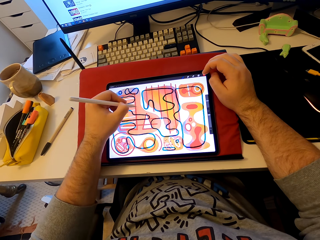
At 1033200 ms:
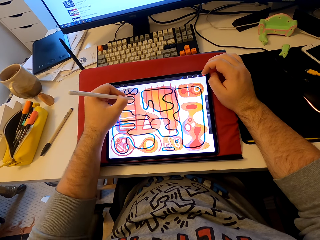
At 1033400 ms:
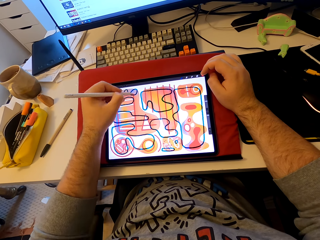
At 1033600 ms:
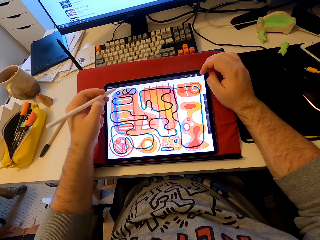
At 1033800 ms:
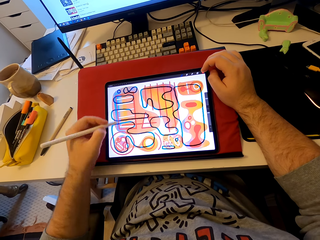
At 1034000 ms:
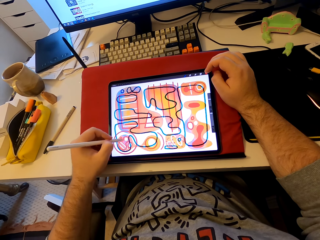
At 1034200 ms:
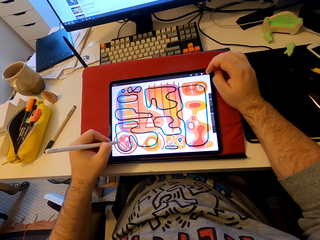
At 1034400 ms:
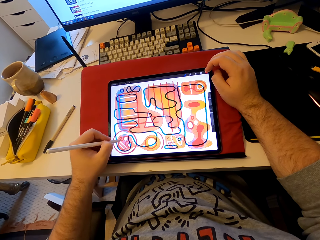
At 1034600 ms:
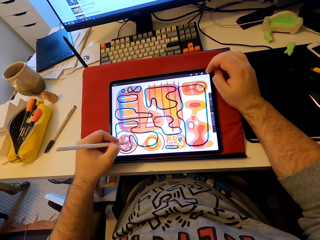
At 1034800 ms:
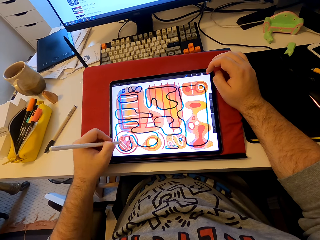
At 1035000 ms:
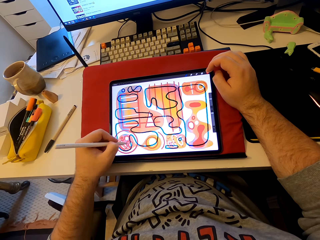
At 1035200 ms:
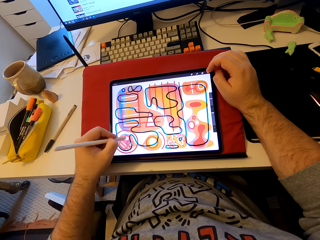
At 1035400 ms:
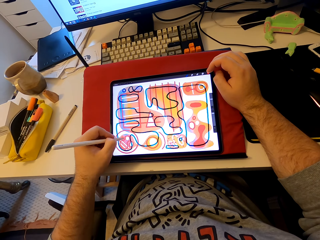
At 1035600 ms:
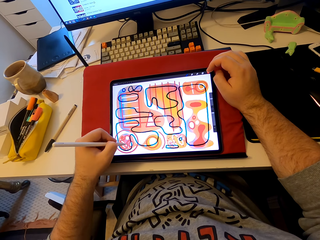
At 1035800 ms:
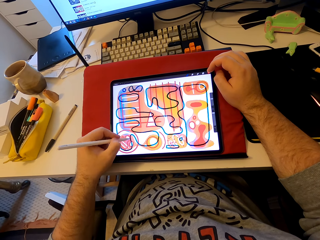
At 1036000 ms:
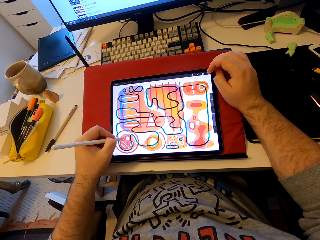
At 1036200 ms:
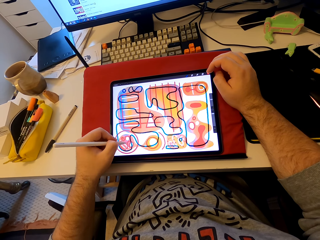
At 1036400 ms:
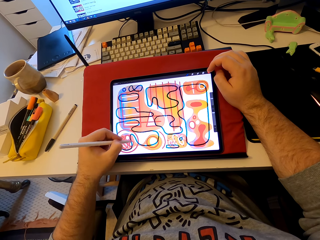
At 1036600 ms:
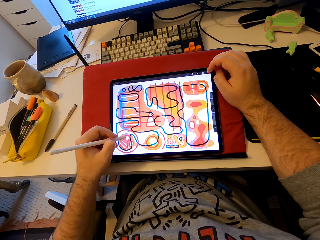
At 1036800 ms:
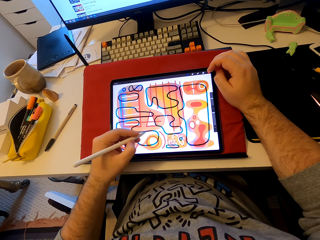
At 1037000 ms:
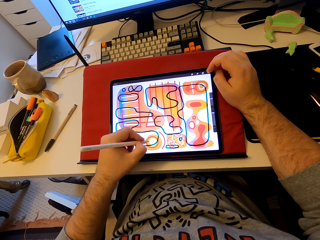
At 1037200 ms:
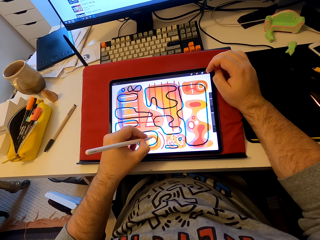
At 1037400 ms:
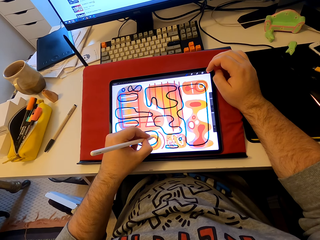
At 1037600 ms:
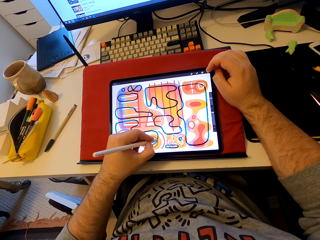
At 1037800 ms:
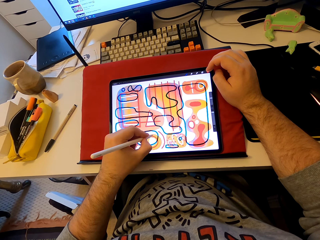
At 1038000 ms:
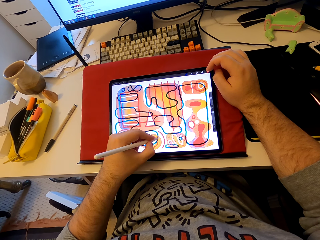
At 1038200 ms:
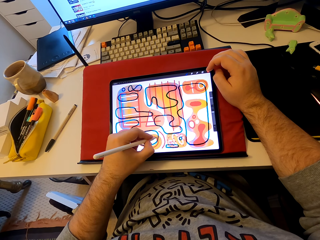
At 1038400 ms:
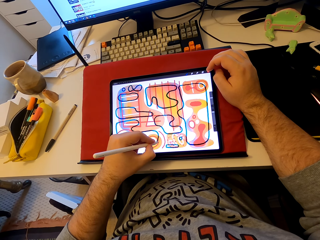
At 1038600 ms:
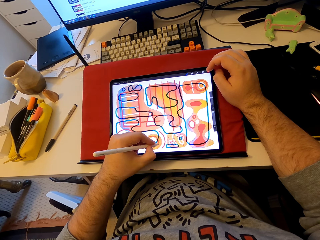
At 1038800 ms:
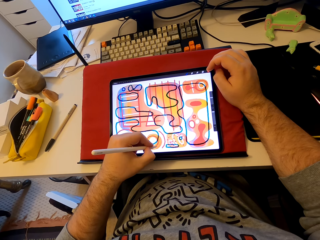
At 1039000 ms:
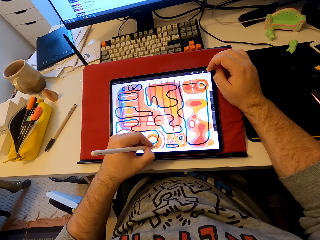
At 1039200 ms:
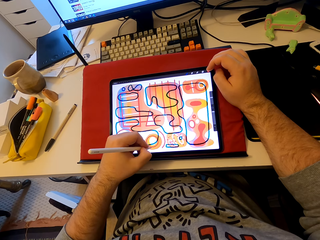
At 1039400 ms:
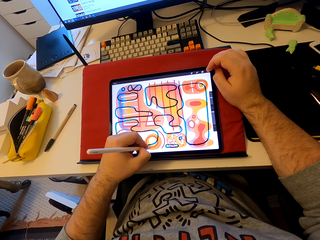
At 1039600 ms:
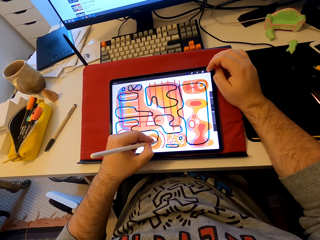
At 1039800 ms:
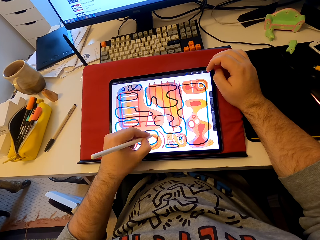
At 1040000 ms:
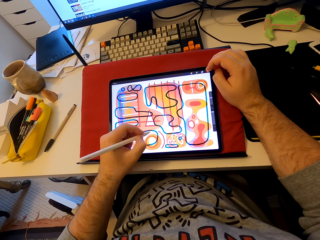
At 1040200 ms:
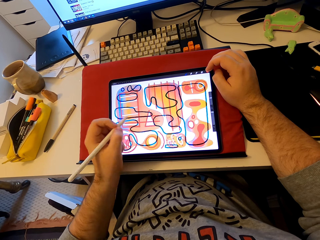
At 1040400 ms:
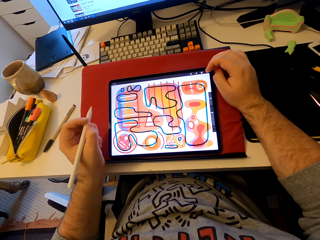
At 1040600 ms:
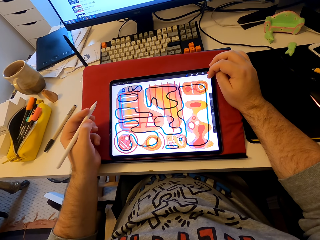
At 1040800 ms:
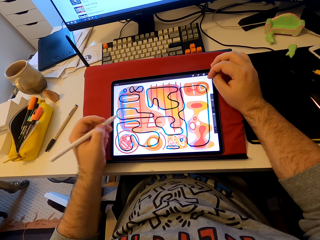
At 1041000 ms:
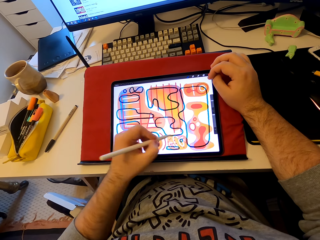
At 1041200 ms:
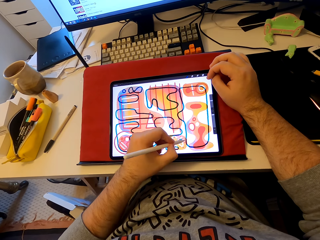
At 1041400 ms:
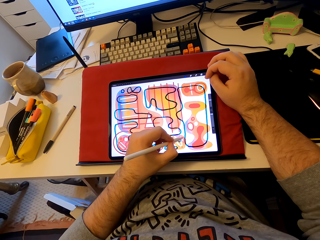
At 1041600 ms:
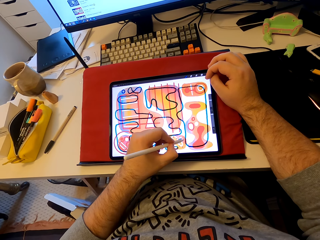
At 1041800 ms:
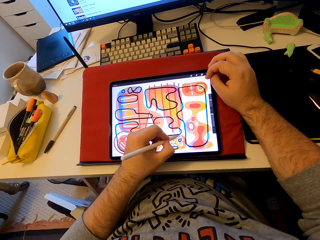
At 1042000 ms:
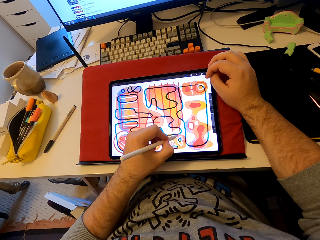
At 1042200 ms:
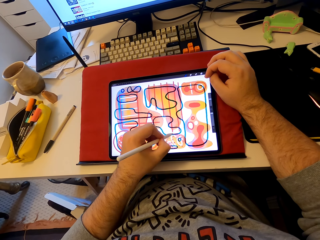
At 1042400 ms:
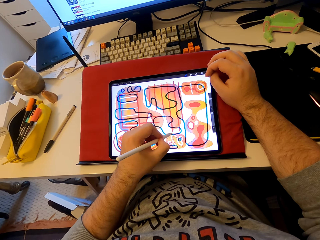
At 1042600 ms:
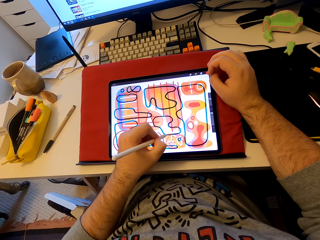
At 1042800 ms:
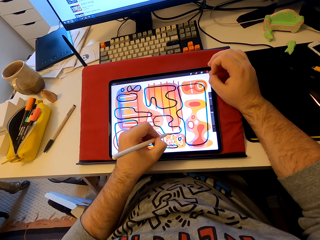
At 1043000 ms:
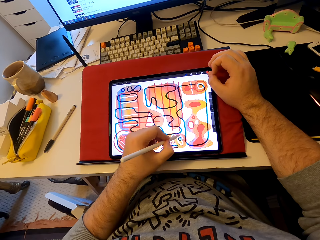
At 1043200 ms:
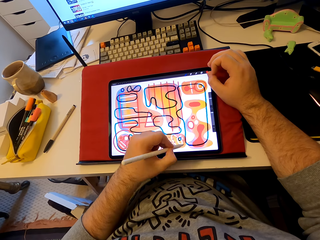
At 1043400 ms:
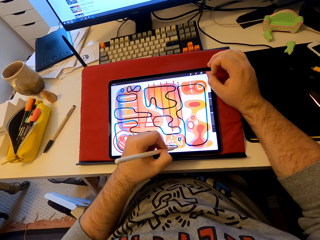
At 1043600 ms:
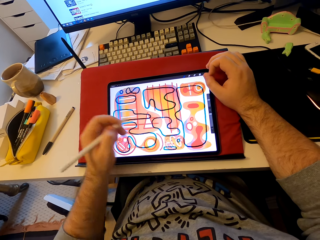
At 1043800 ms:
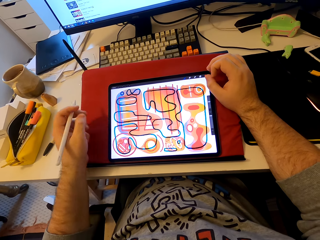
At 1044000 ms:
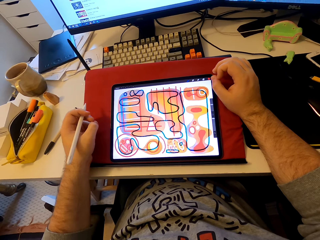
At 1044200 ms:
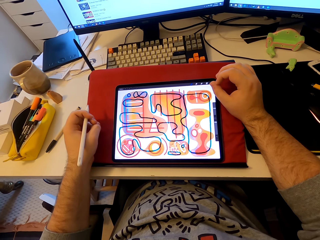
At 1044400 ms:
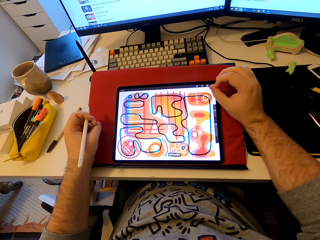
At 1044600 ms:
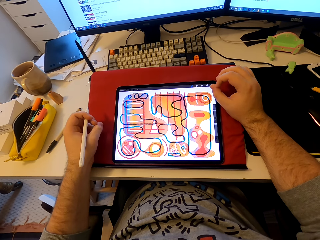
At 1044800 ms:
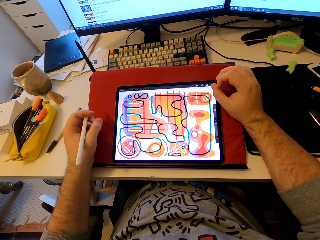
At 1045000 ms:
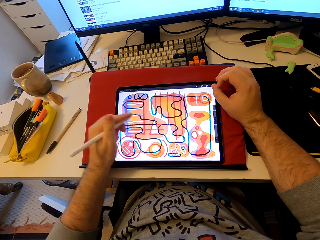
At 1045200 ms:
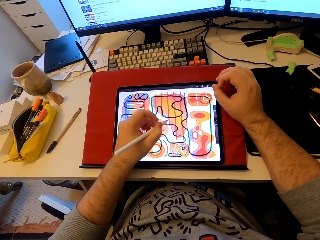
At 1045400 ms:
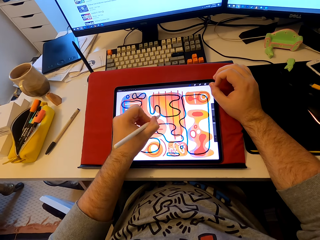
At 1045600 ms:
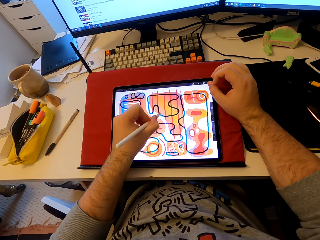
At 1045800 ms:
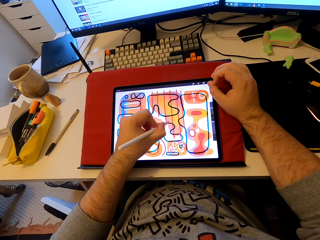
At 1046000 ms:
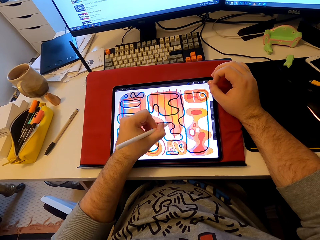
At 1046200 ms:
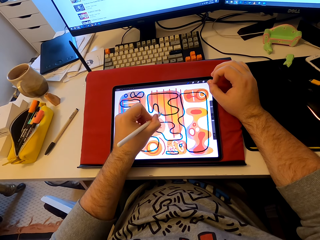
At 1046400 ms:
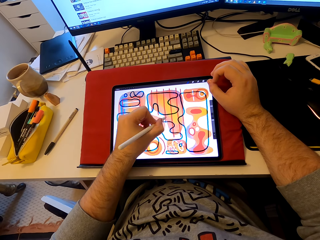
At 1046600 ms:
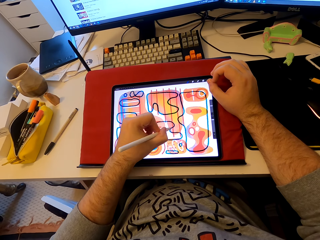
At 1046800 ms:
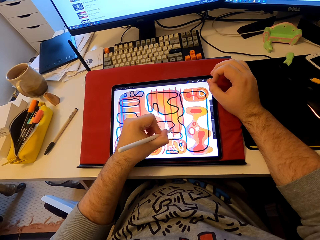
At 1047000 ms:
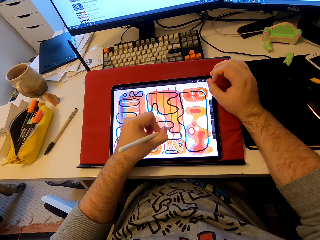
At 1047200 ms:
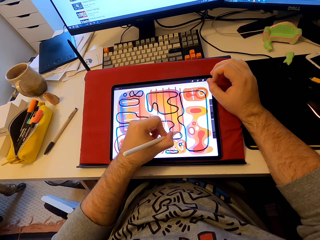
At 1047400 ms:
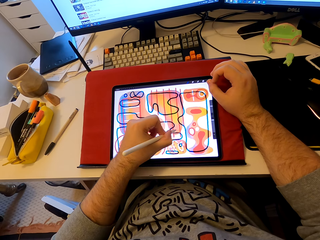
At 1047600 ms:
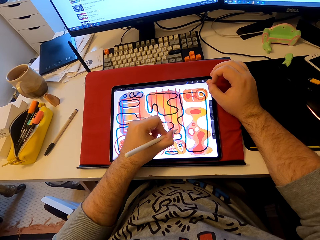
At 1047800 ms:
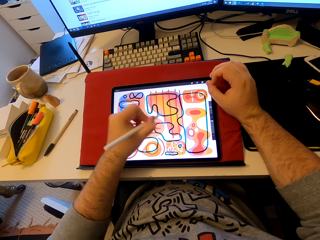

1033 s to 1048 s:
The camera wearer pulls his hand from the tablet. He colors on the tablet's screen. He pulls his hand from the tablet. He stares at the tablet. He colors on the tablet's screen. He draws patterns on the tablet.

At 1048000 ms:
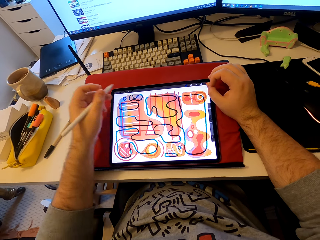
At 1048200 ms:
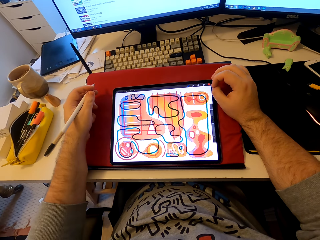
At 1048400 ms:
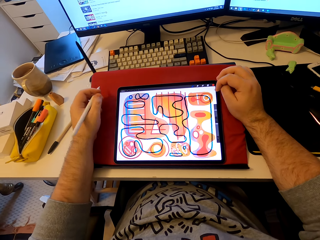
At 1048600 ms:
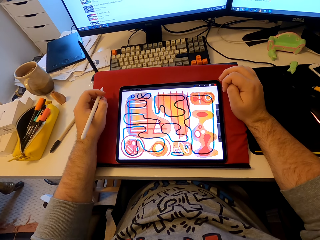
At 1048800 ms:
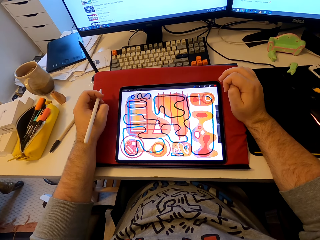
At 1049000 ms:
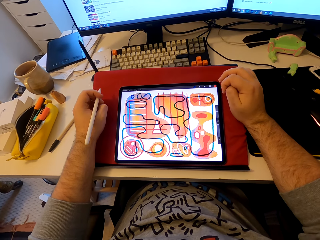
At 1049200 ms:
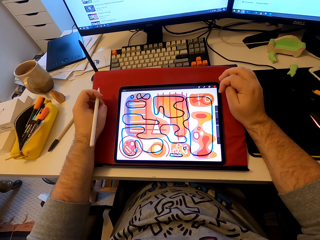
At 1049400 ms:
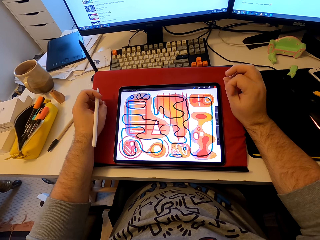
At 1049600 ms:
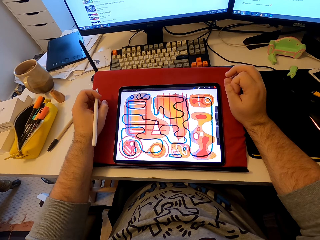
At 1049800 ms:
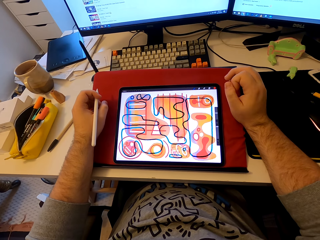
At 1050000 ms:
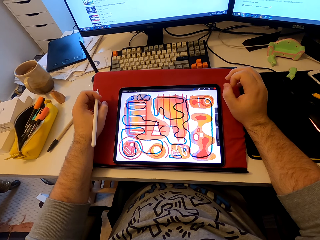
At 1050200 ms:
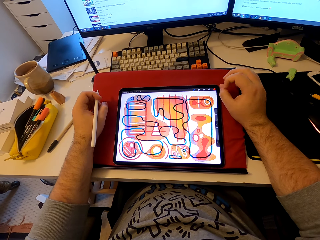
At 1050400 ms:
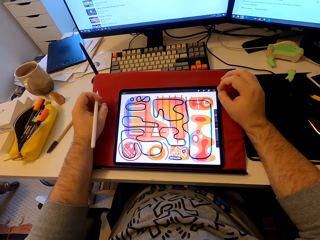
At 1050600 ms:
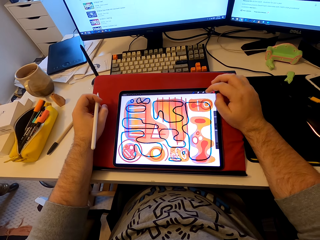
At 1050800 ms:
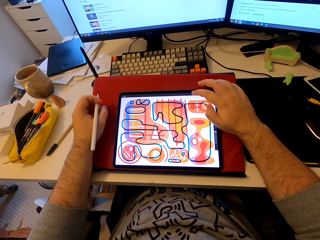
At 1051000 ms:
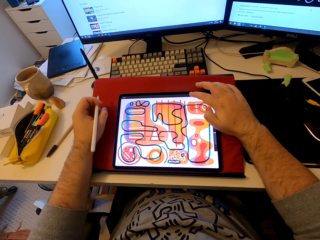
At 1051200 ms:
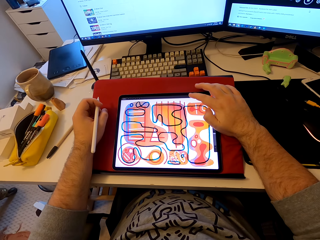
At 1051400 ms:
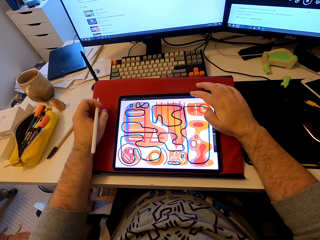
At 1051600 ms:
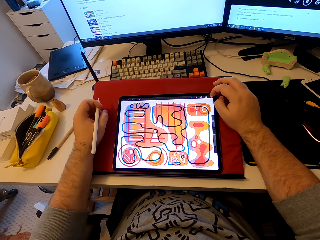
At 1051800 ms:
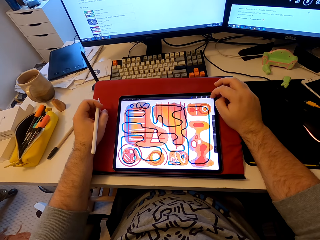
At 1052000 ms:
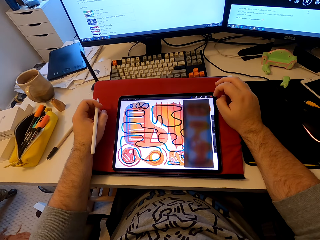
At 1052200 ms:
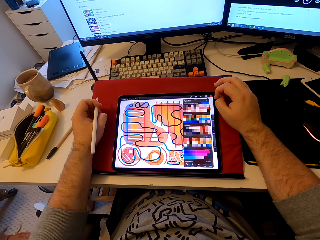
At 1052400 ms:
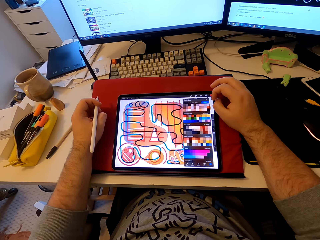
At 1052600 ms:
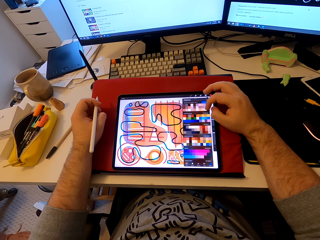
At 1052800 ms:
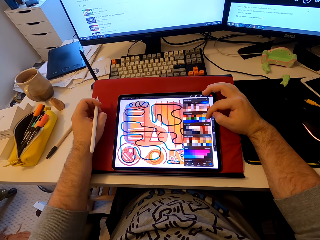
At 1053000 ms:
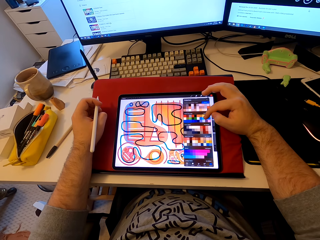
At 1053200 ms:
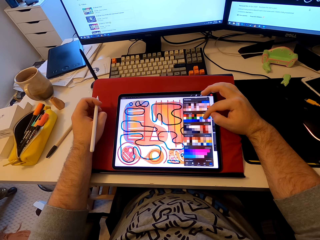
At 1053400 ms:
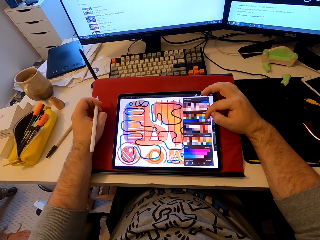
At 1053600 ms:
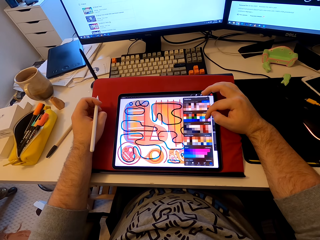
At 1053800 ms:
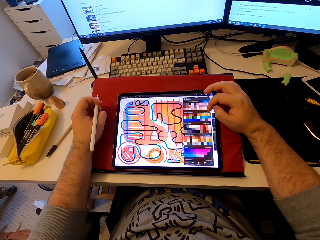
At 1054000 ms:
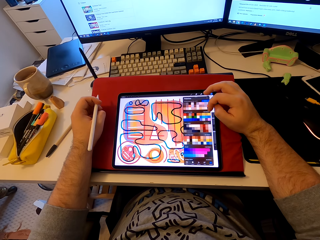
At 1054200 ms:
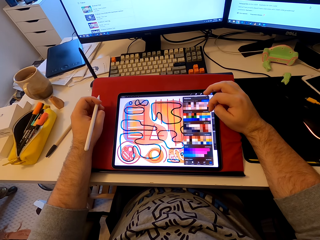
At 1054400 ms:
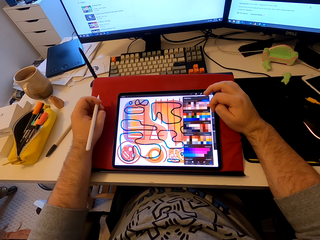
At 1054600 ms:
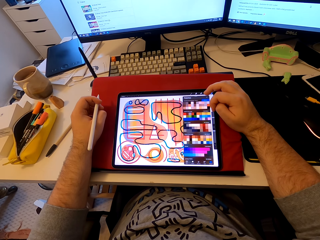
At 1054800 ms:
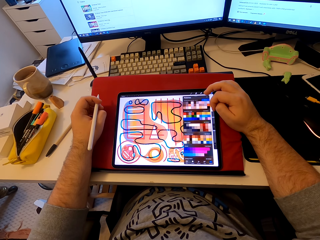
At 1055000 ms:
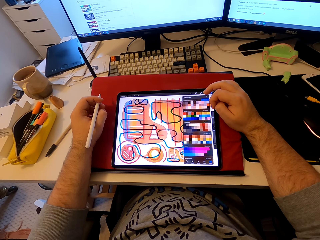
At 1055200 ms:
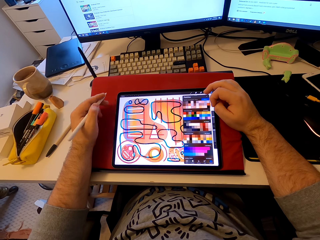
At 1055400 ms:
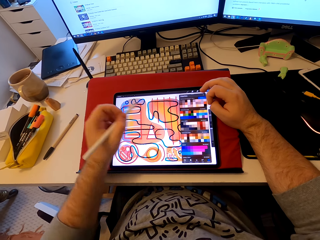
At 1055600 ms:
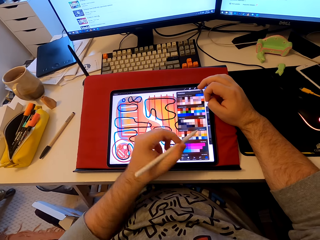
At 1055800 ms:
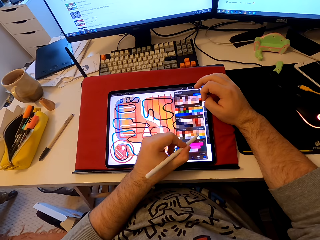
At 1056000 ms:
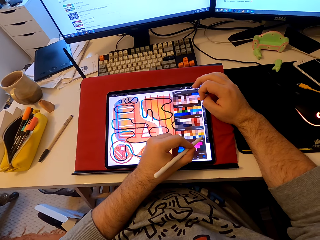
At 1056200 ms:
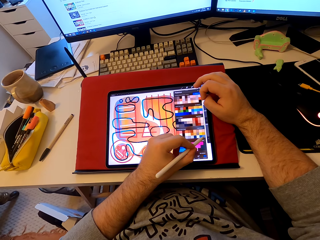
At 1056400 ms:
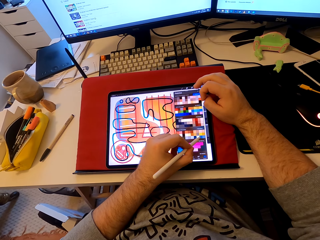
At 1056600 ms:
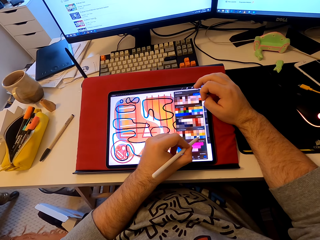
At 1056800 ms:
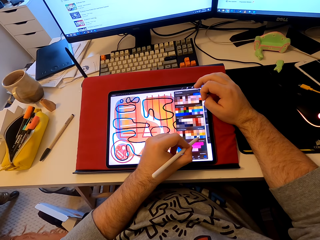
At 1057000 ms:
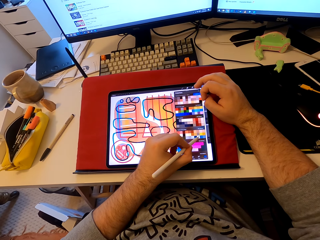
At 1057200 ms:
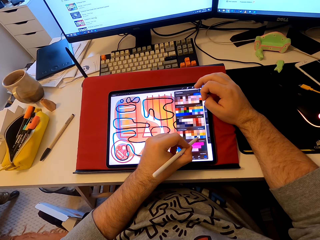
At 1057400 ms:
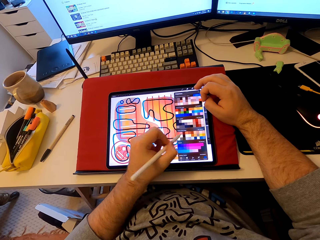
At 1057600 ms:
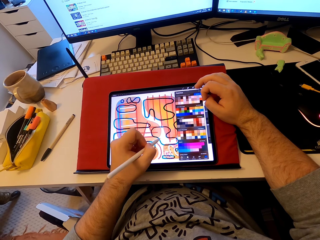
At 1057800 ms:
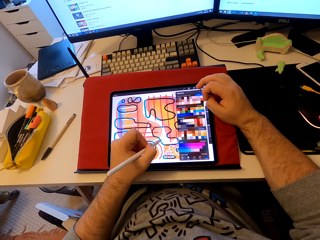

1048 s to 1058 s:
The camera wearer stares at a tablet. He pulls his hand from the tablet. He taps on the tablet's screen. He operates the tablet. He points at the tablet's screen with the stylus pen.
